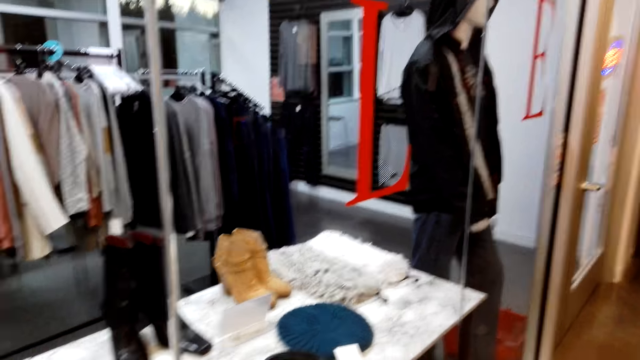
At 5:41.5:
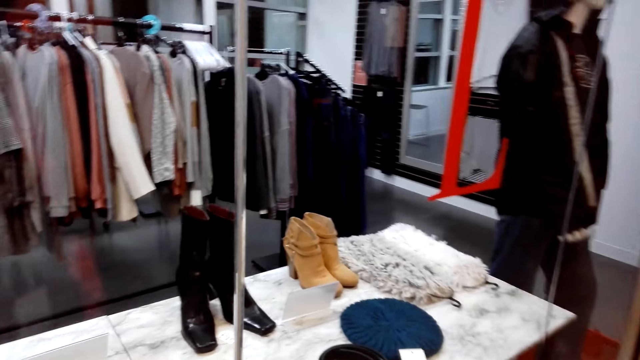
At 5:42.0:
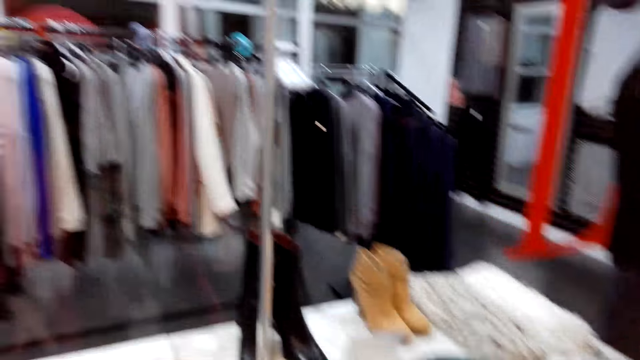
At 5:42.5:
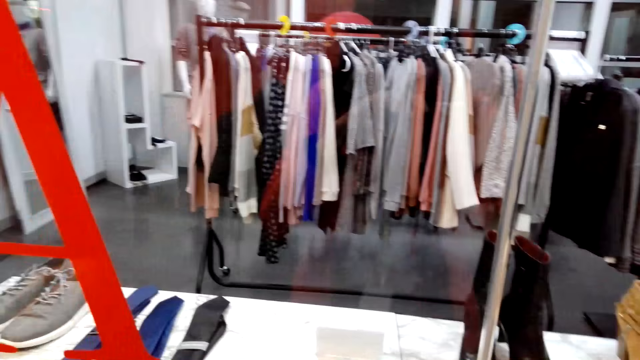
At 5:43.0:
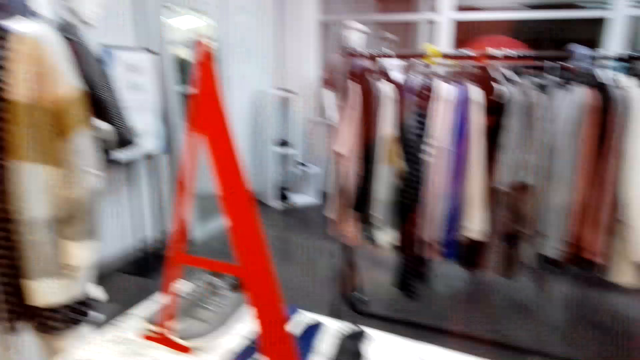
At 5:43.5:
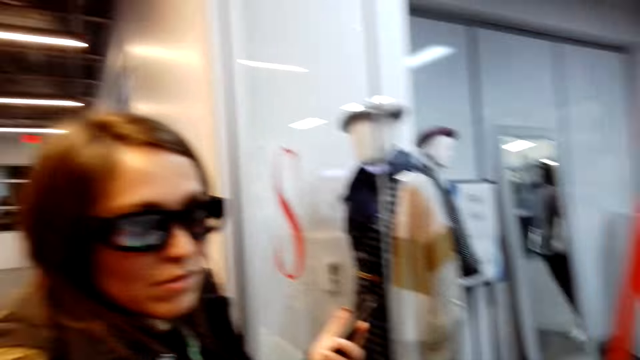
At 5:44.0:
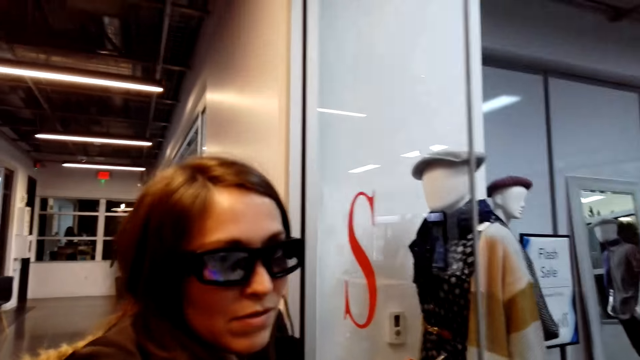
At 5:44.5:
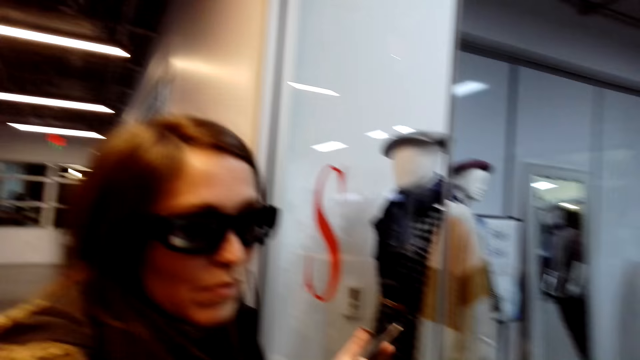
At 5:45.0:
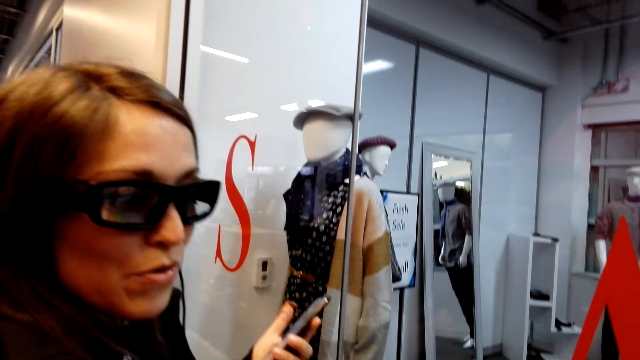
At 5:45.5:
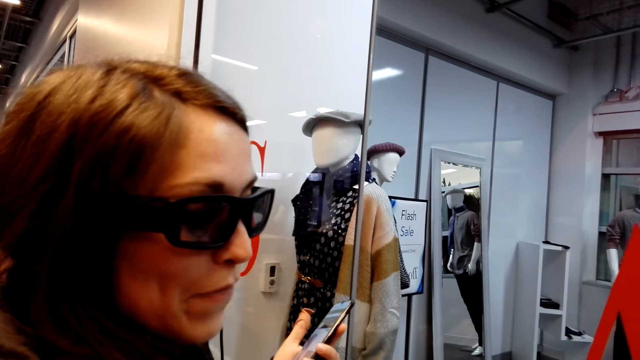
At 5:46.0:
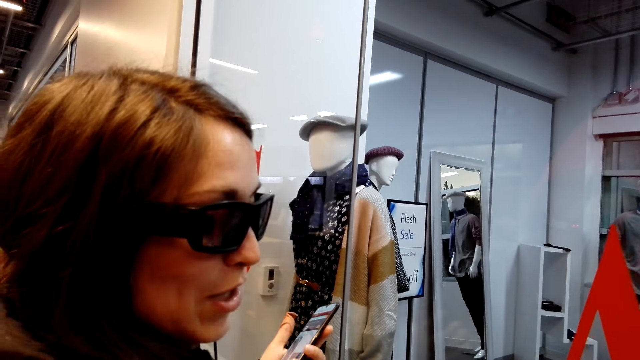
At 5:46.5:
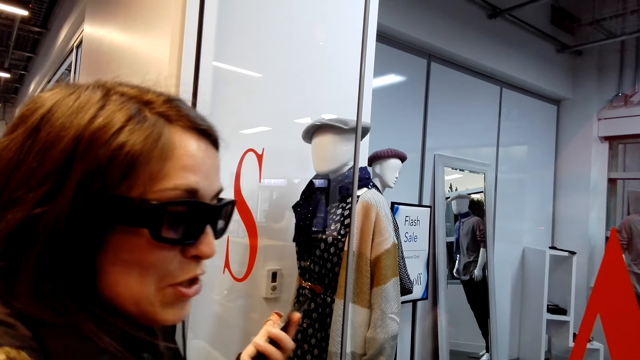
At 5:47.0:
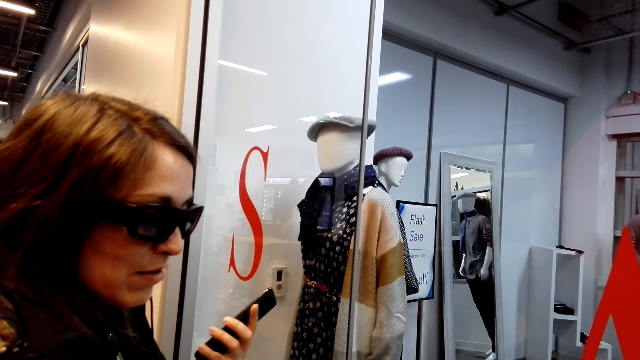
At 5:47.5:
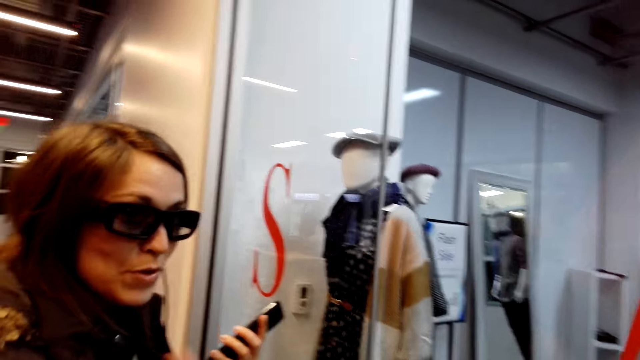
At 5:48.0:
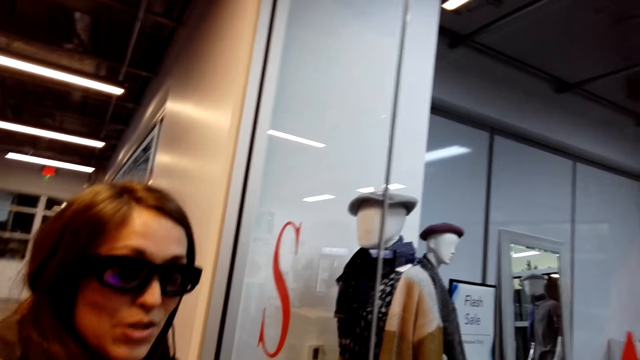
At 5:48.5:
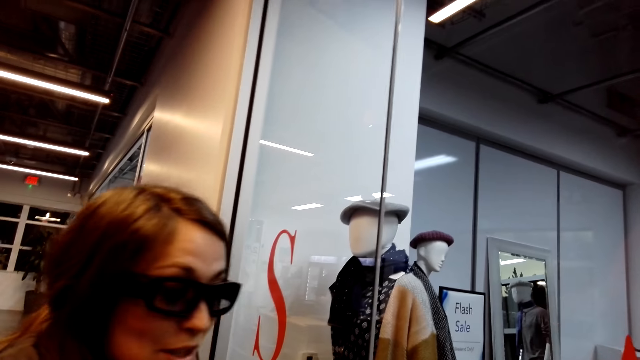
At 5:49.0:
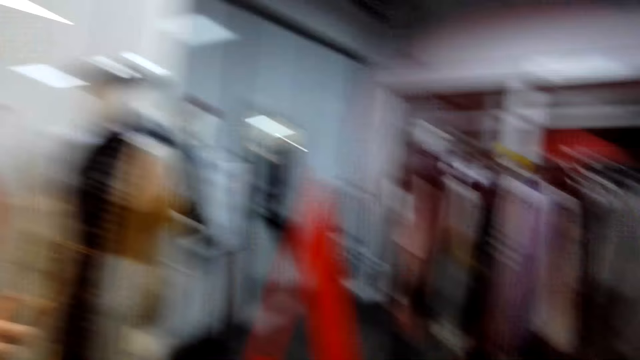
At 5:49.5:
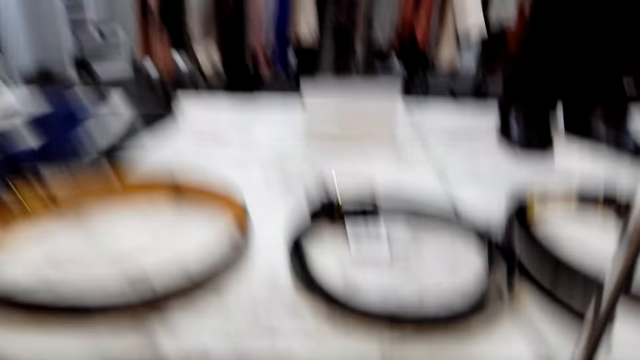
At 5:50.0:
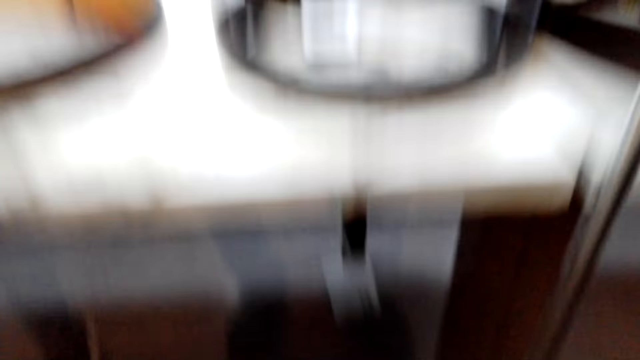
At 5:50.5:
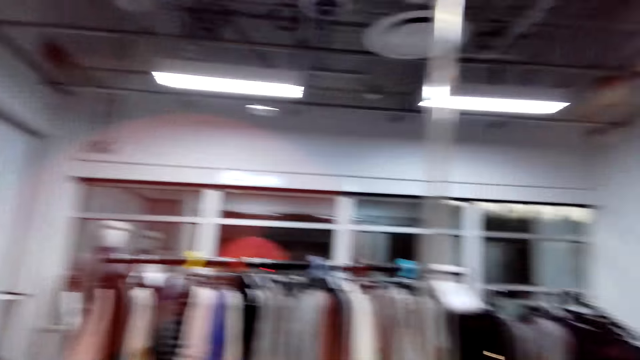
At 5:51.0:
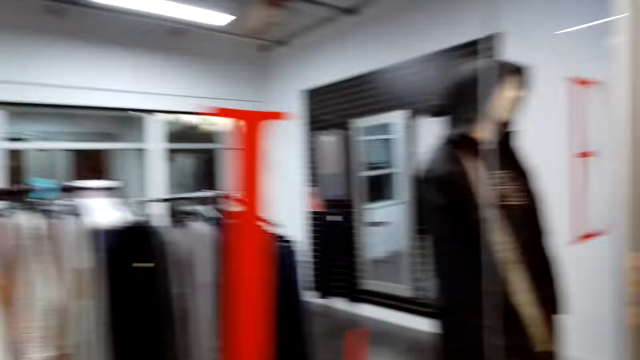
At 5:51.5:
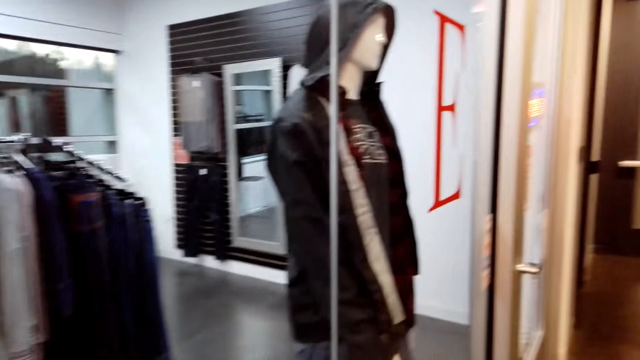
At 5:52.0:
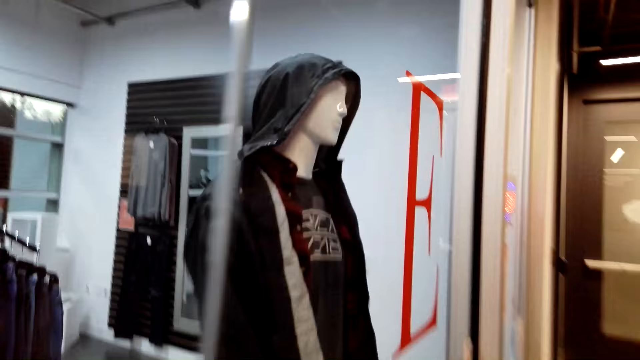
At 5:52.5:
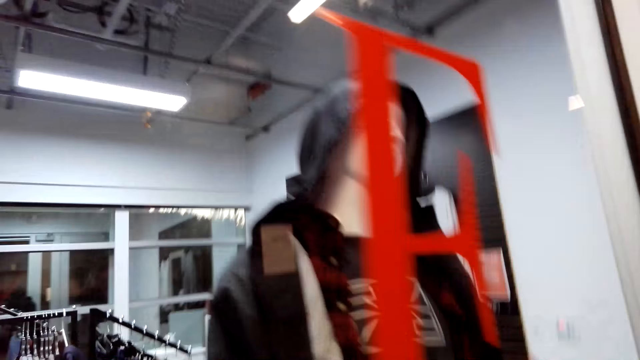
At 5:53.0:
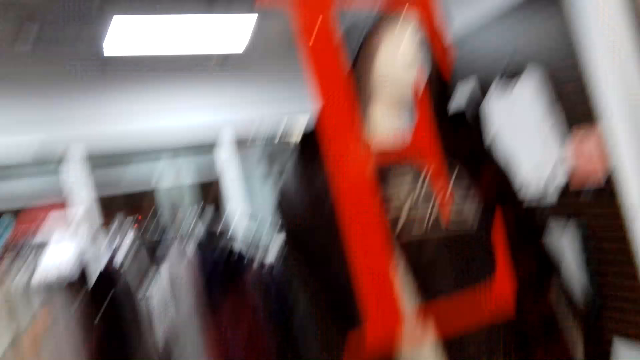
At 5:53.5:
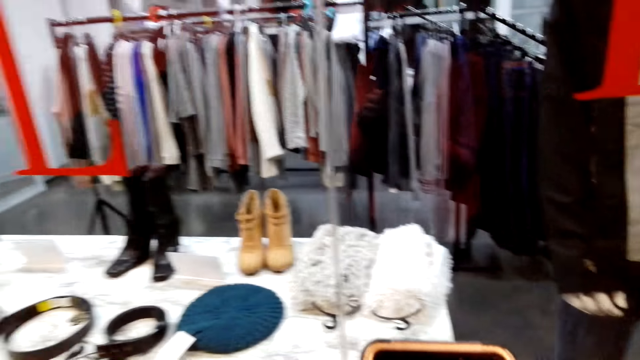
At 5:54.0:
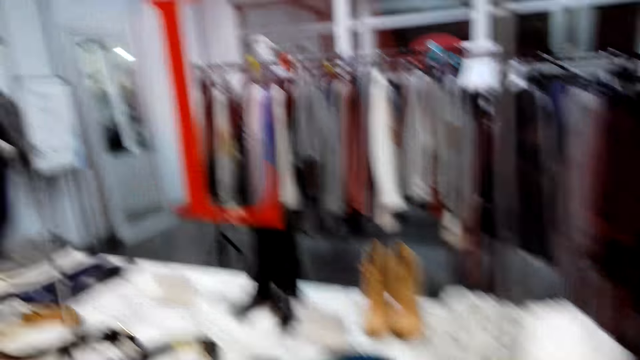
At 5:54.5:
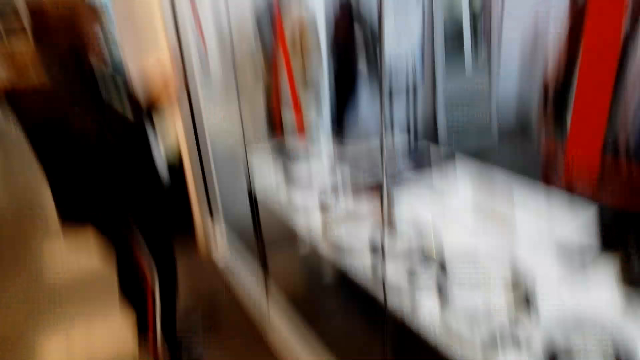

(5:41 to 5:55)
The camera wearer talks to a lady and looks at the lady. They look around.

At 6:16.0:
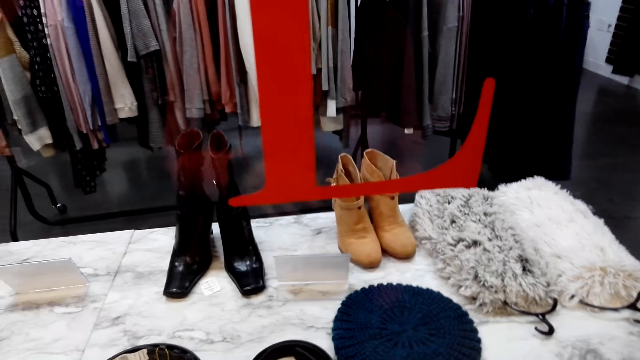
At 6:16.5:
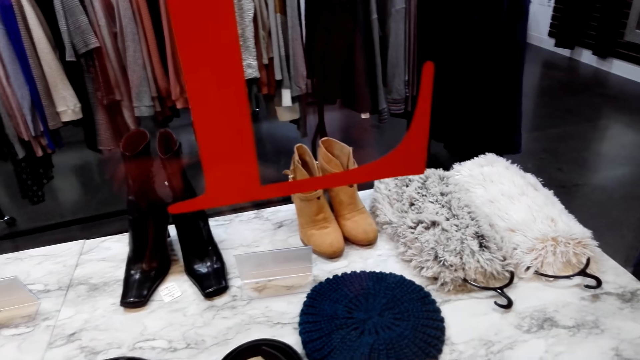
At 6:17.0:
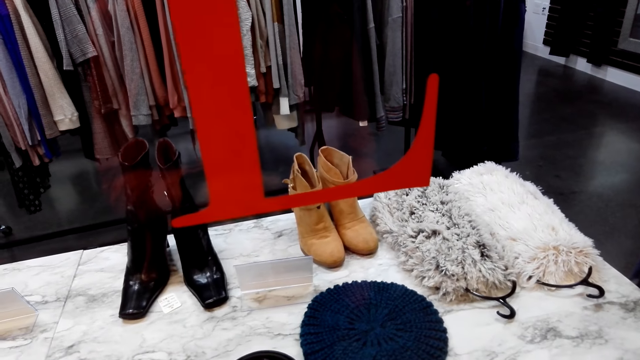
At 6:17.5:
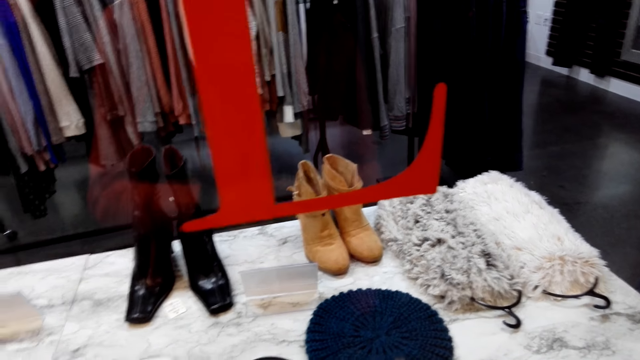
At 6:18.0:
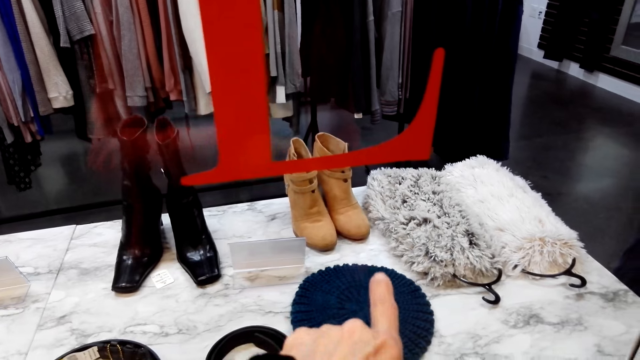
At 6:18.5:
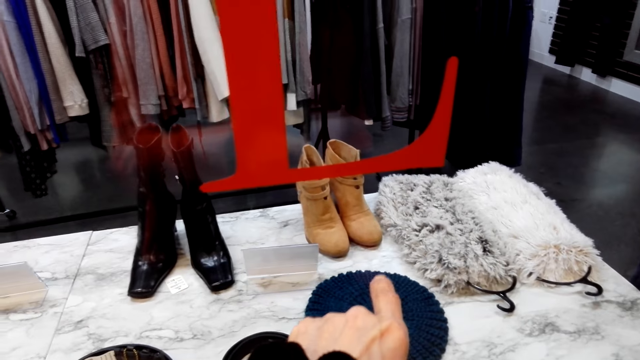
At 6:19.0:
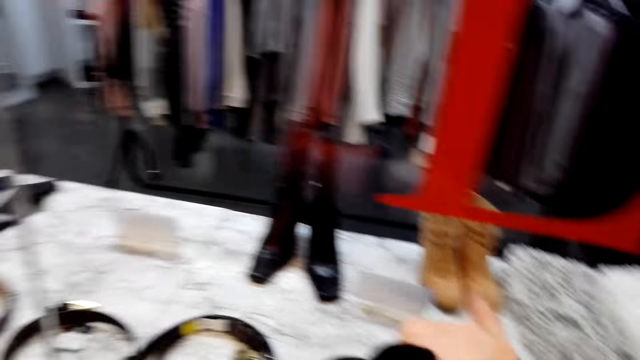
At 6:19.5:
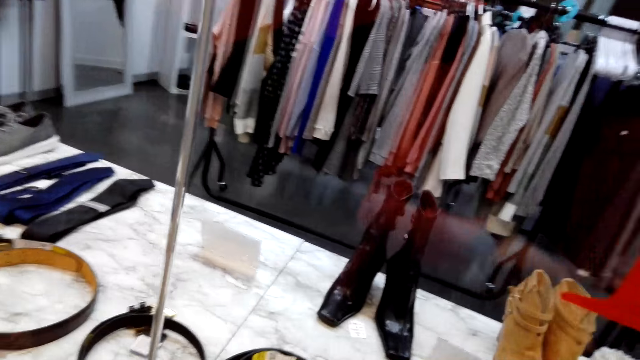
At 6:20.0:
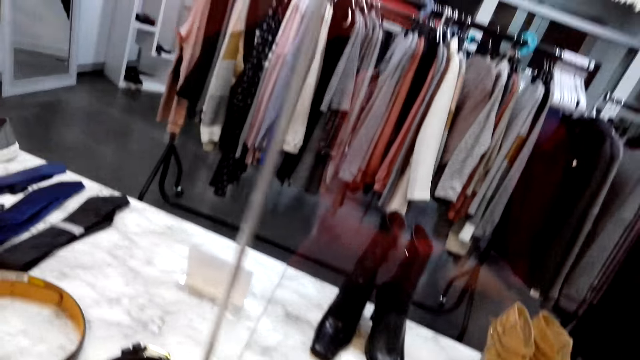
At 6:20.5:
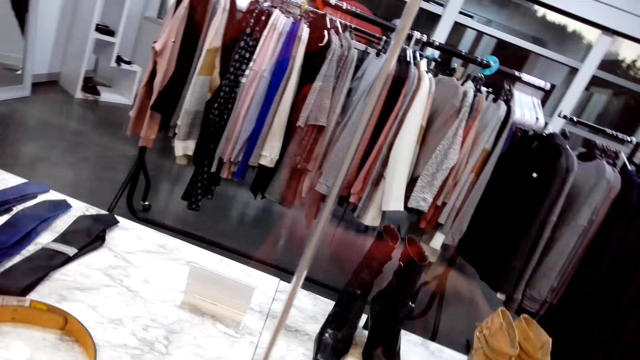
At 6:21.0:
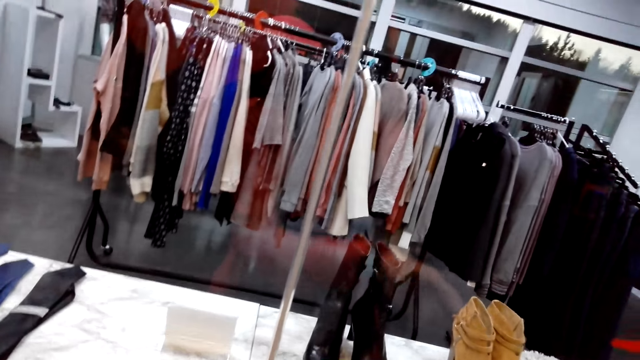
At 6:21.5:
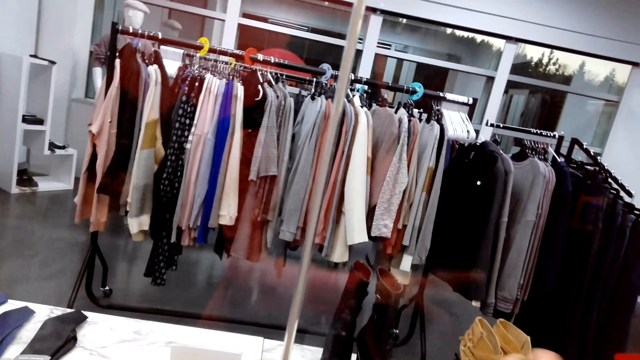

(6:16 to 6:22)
The camera wearer talks. They point at the boots.
